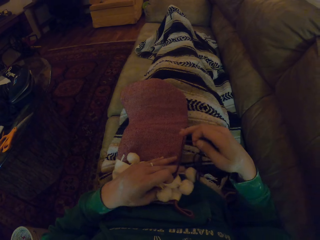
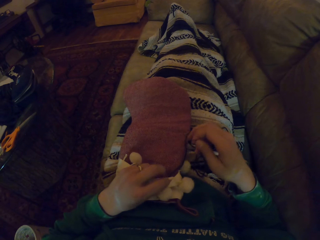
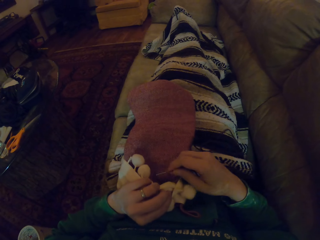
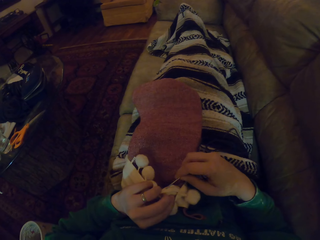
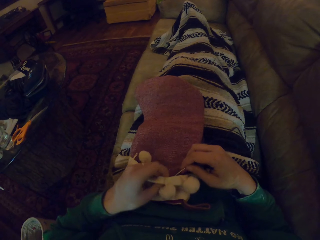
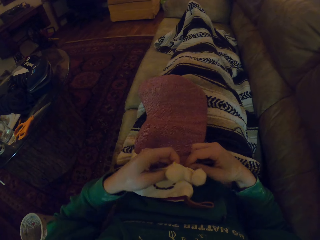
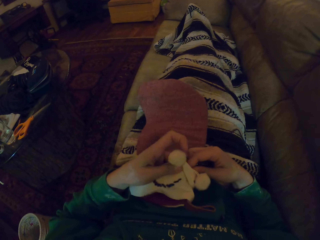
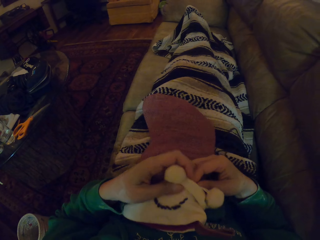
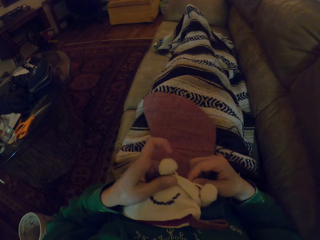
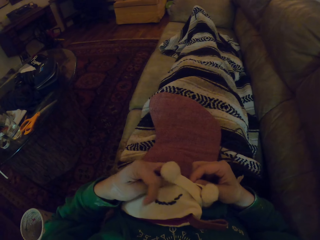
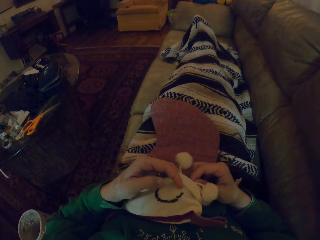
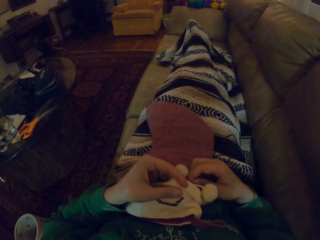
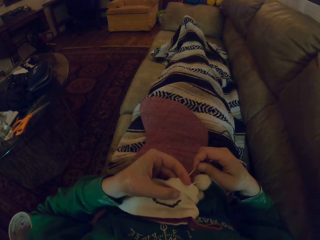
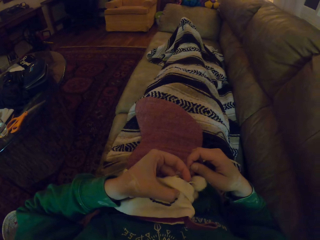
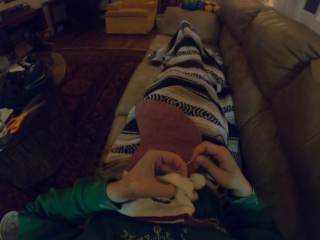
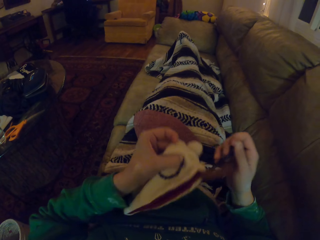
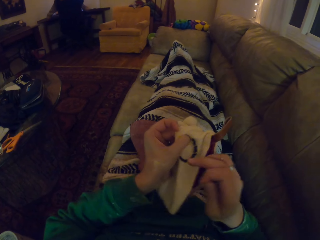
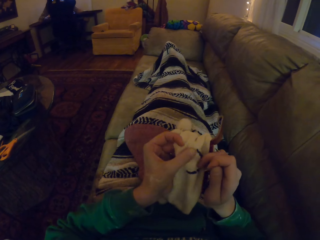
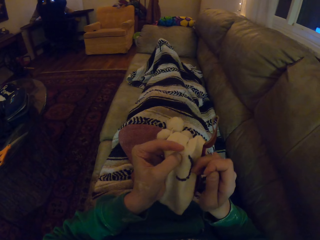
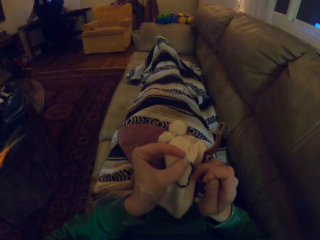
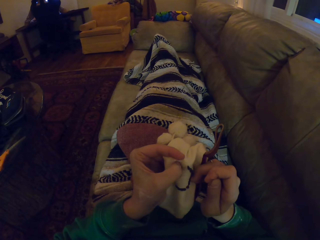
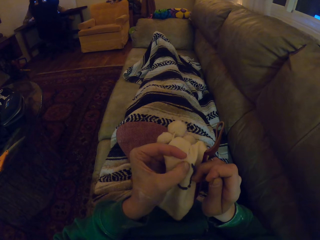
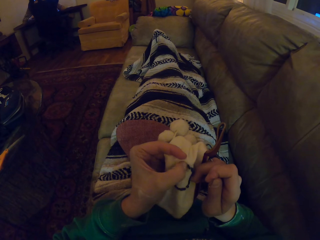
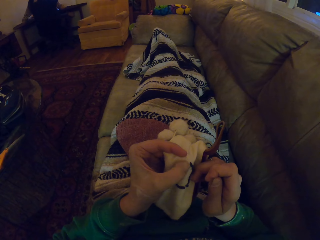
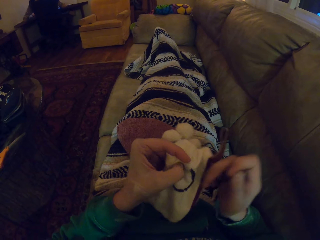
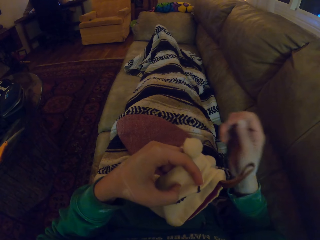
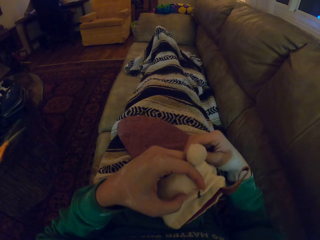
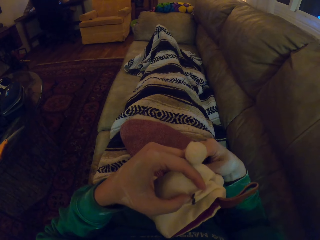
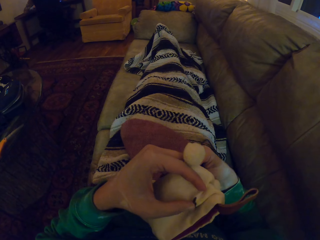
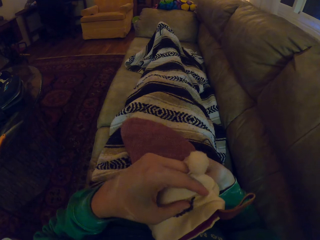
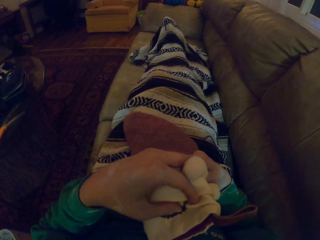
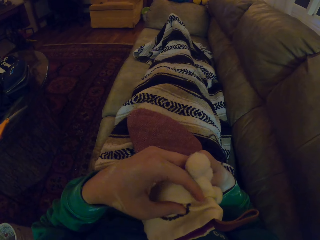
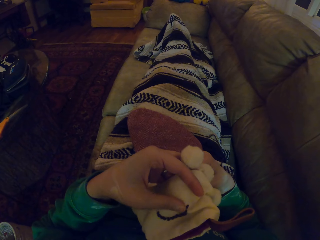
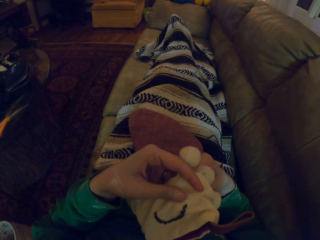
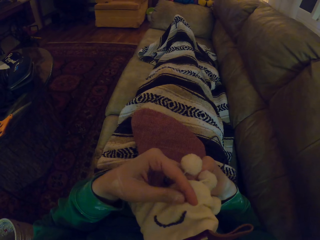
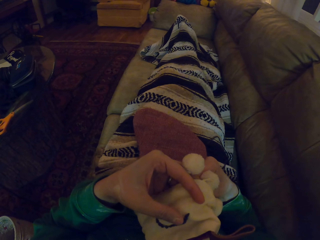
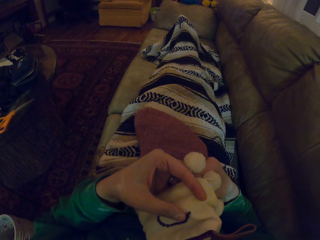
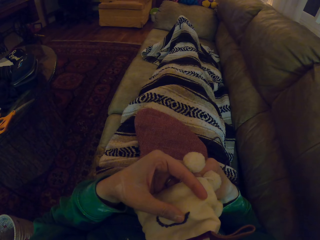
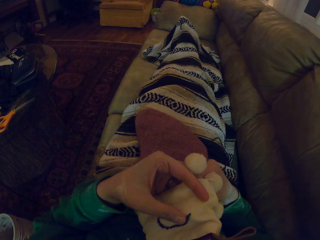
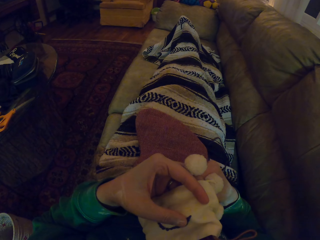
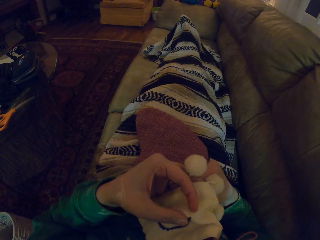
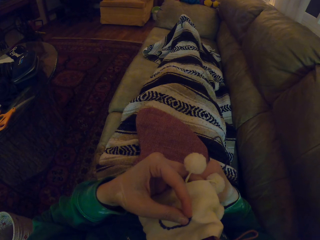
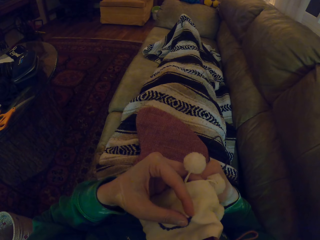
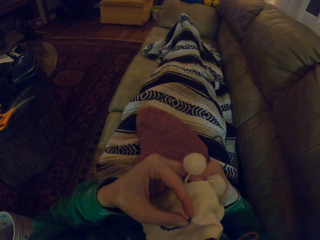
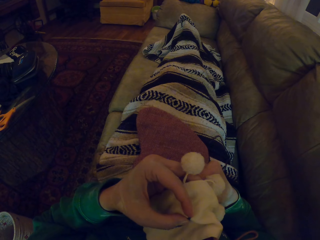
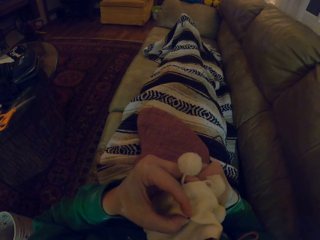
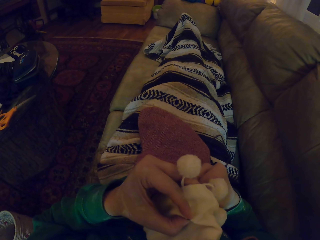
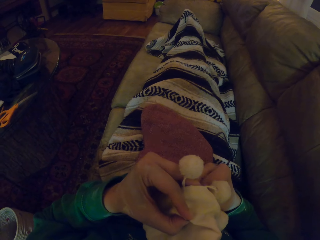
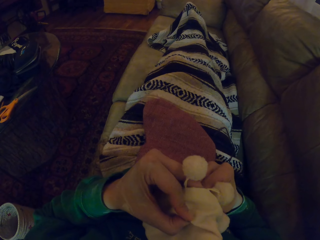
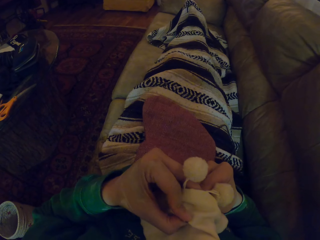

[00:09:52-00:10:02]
The camera wearer knits the woolen hat.

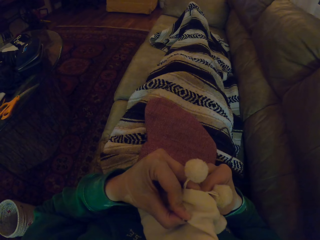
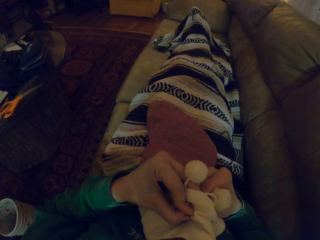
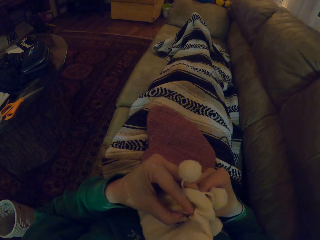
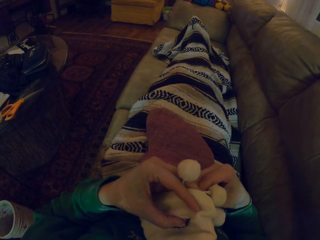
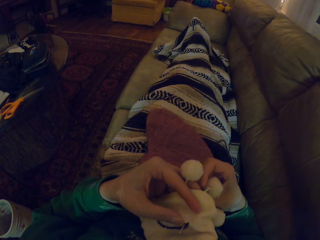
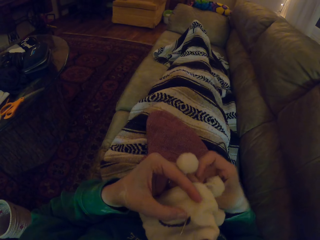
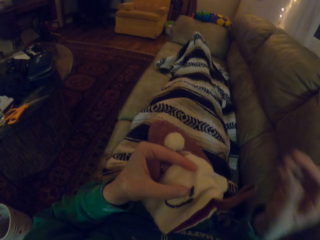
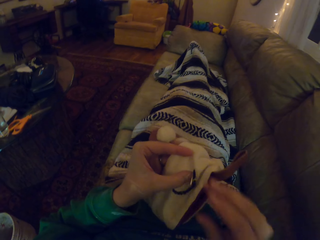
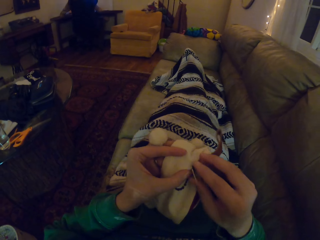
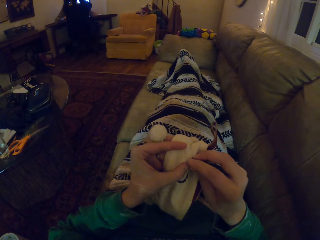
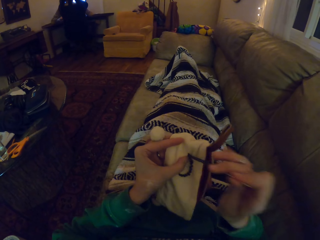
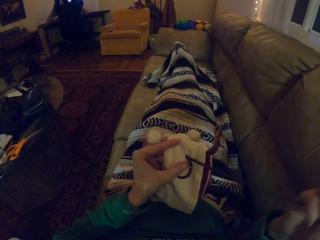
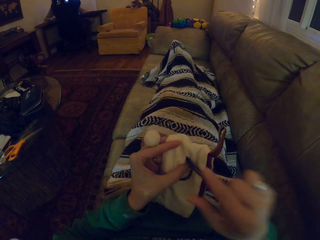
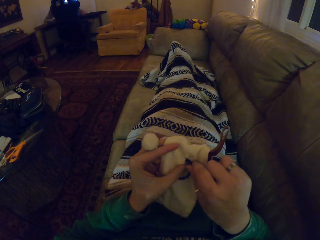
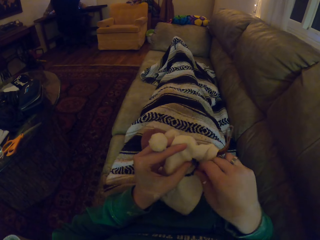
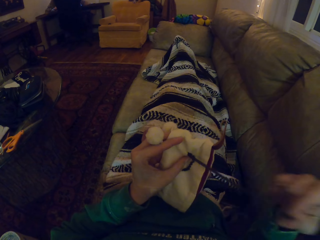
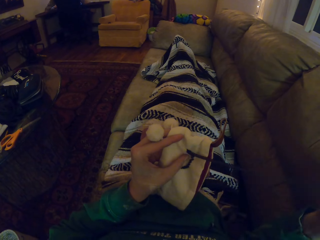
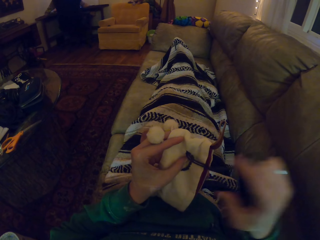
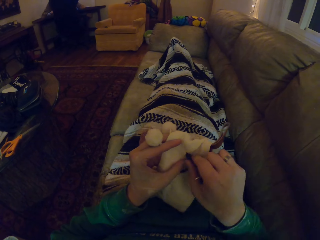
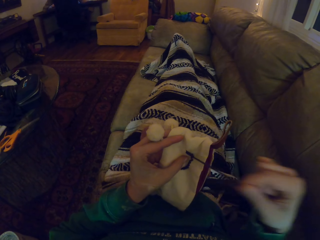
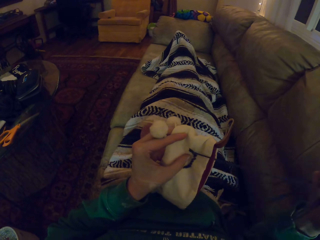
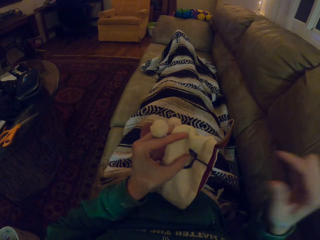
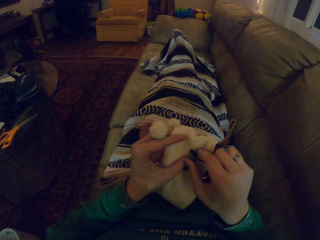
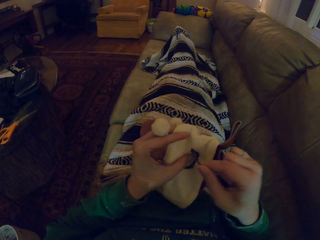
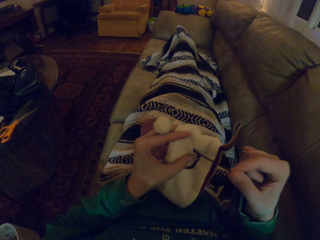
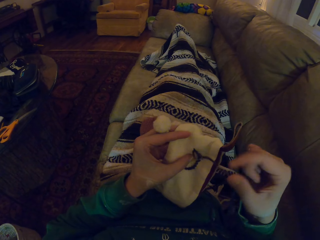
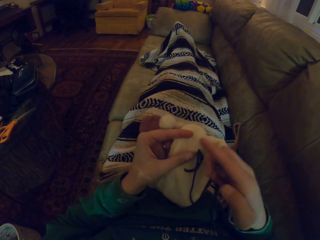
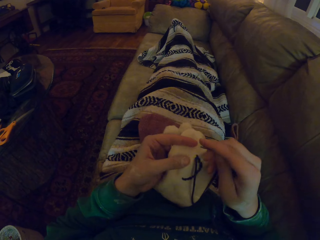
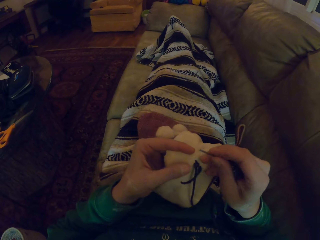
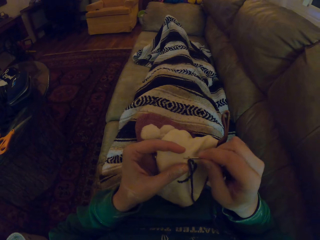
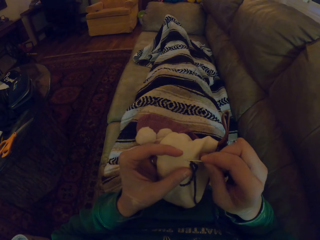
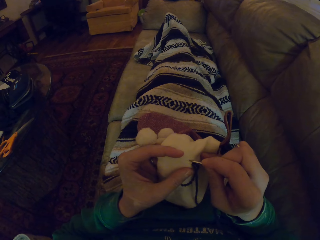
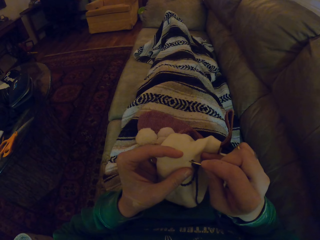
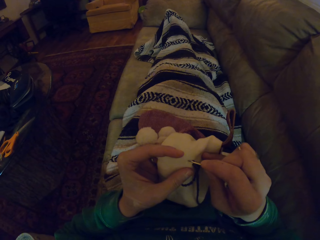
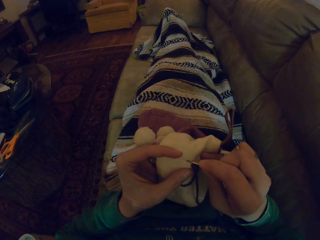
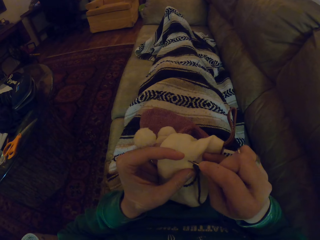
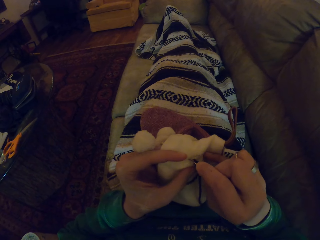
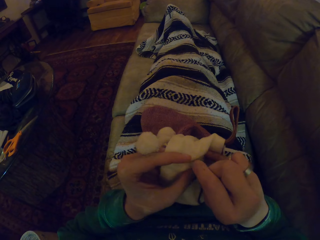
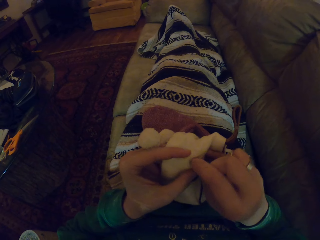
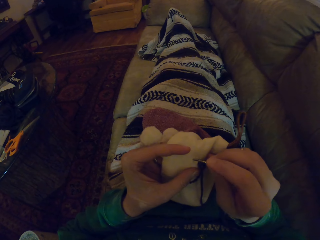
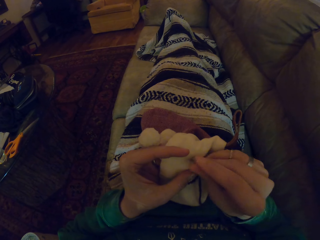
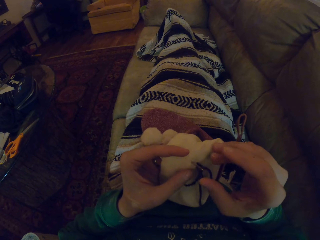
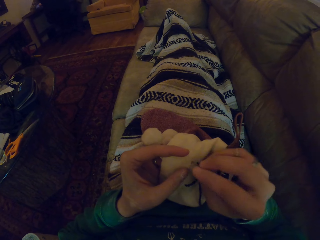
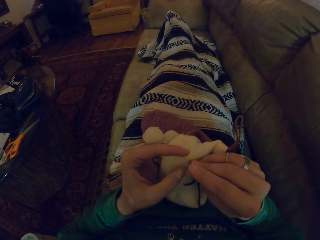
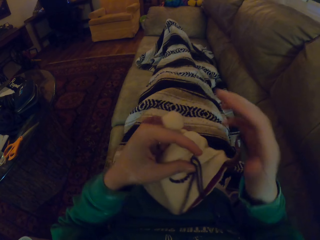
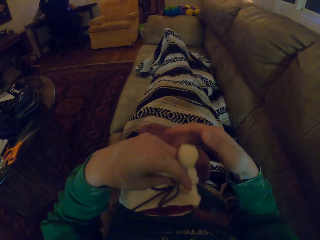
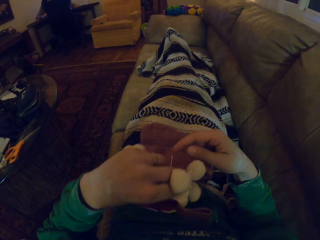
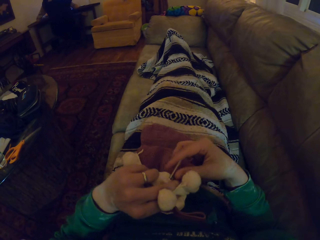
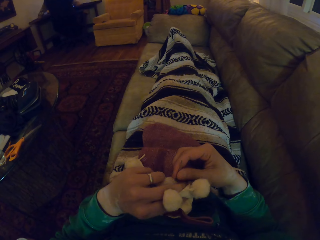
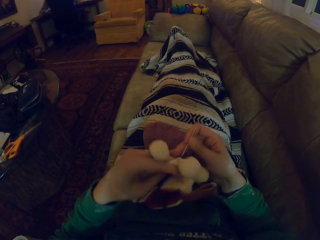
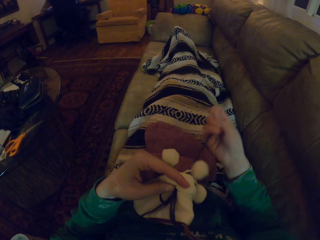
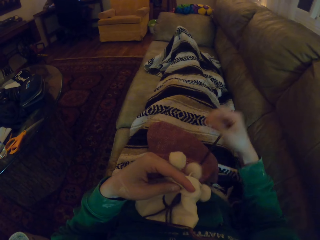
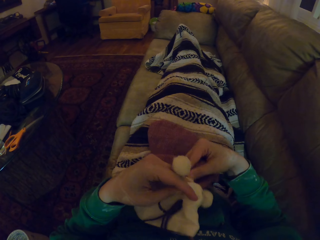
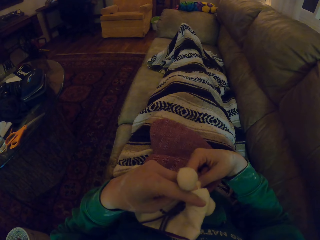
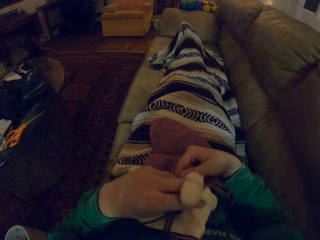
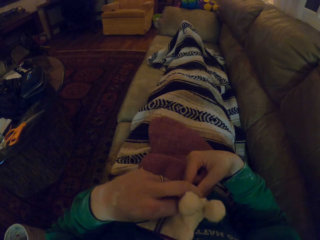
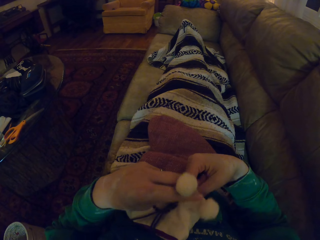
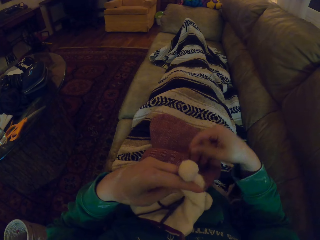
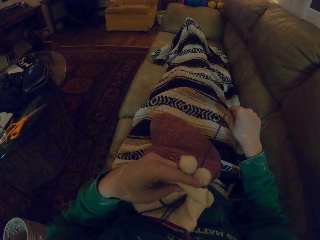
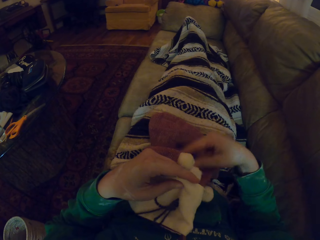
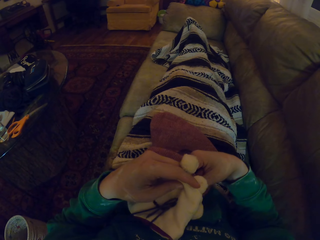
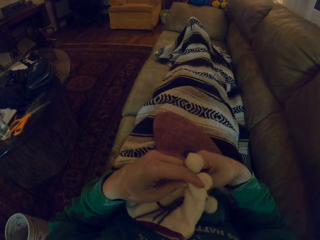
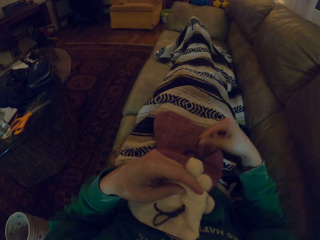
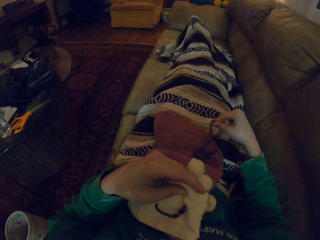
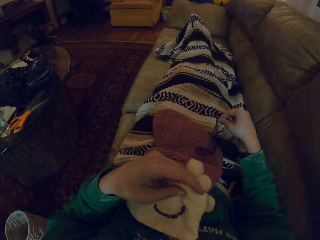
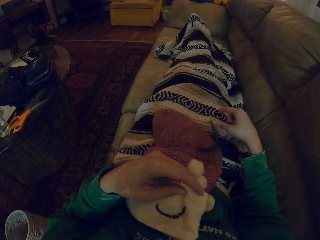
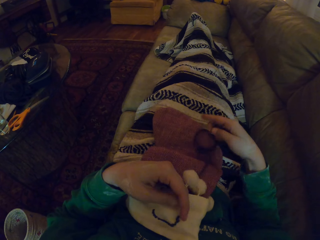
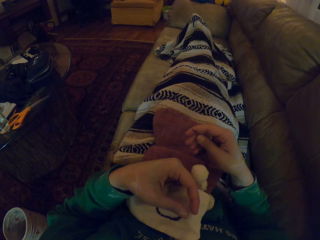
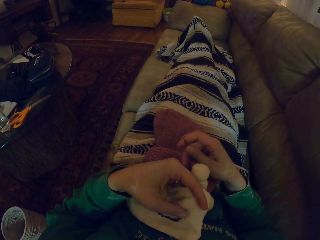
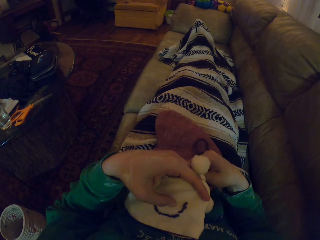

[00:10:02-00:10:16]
The camera wearer pulls the yarn. They knit the woolen hat. They pull the yarn.
